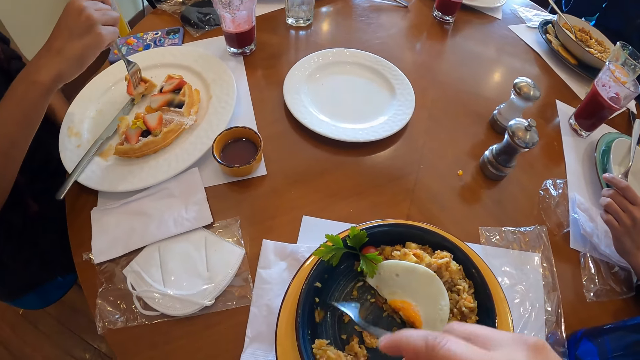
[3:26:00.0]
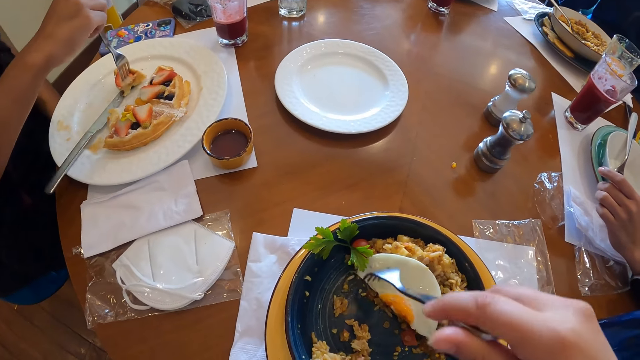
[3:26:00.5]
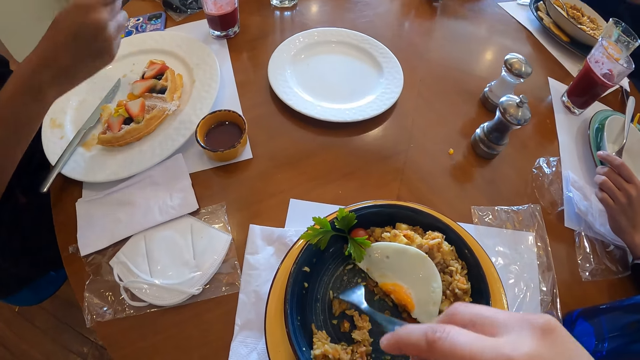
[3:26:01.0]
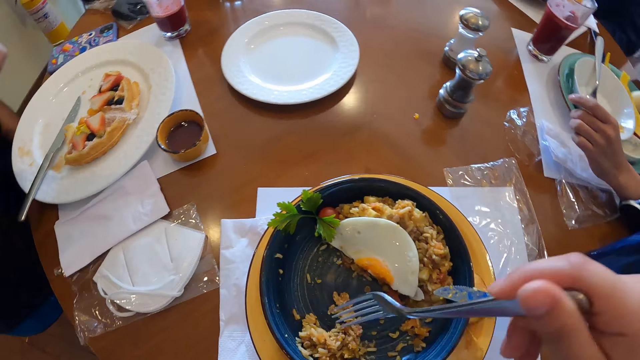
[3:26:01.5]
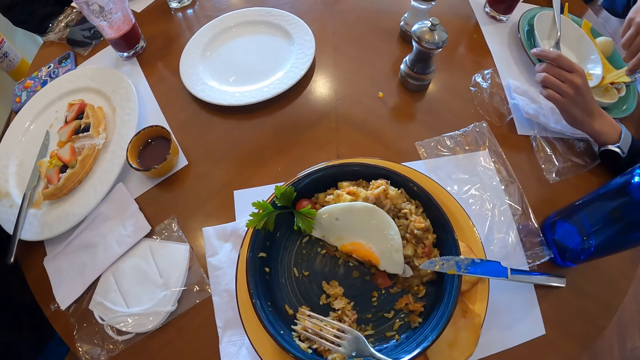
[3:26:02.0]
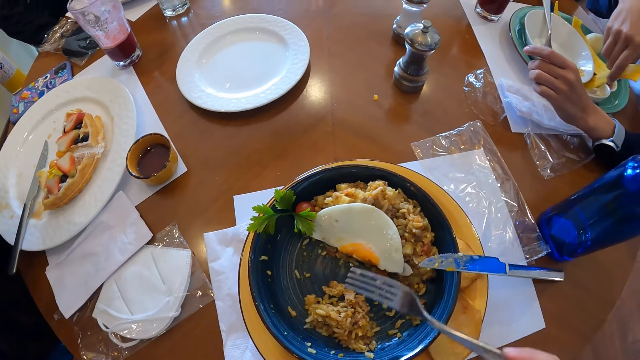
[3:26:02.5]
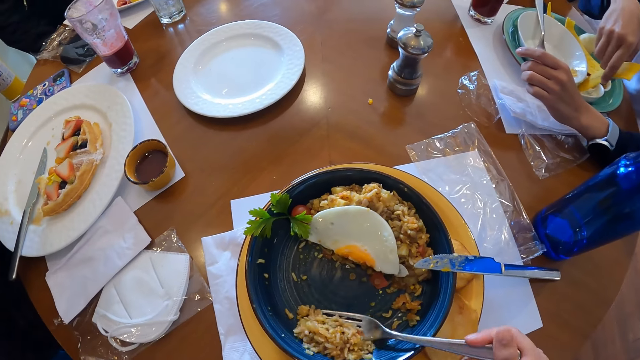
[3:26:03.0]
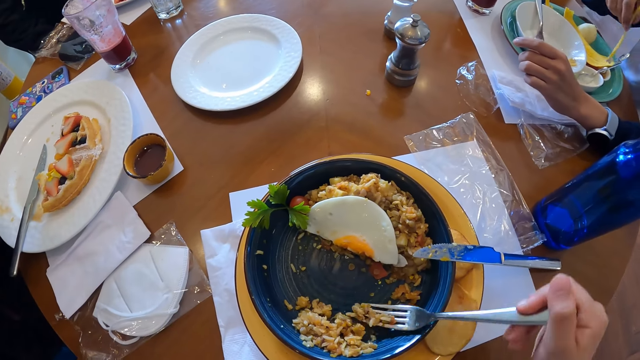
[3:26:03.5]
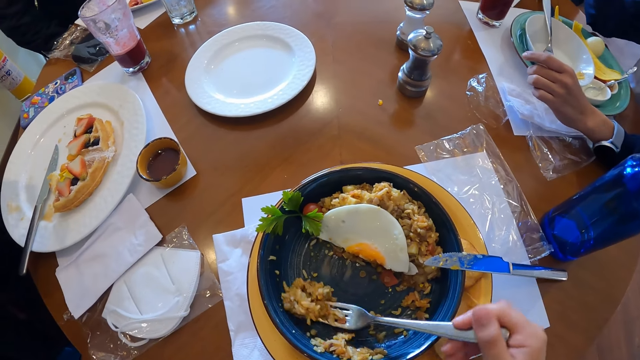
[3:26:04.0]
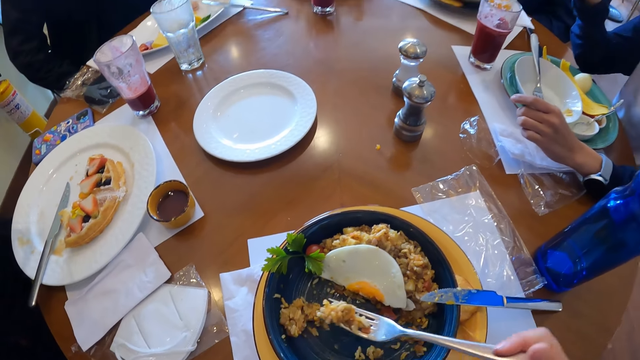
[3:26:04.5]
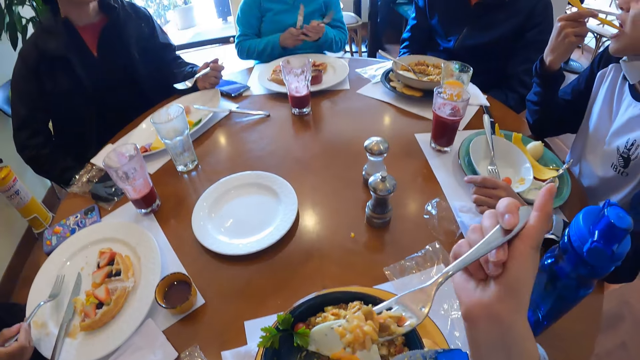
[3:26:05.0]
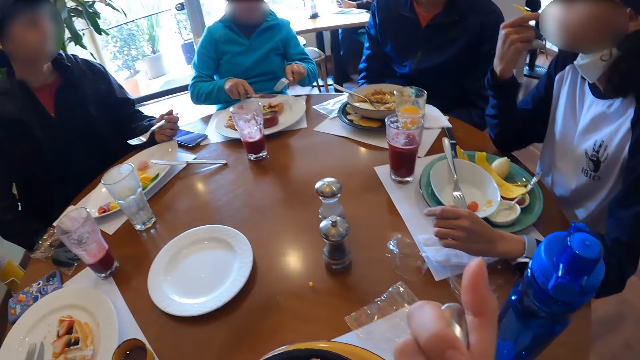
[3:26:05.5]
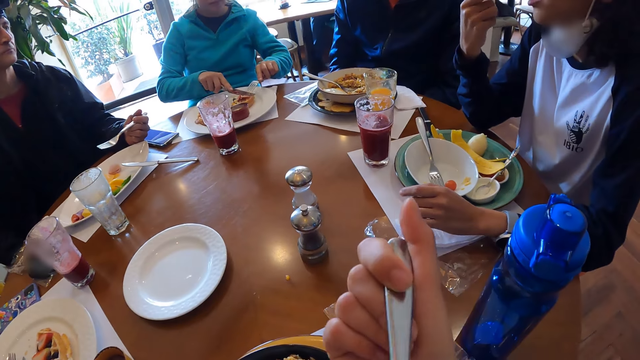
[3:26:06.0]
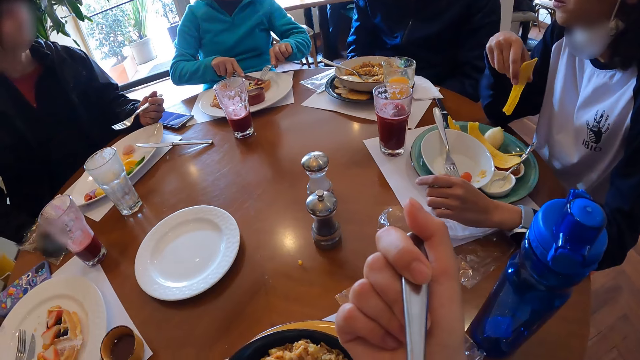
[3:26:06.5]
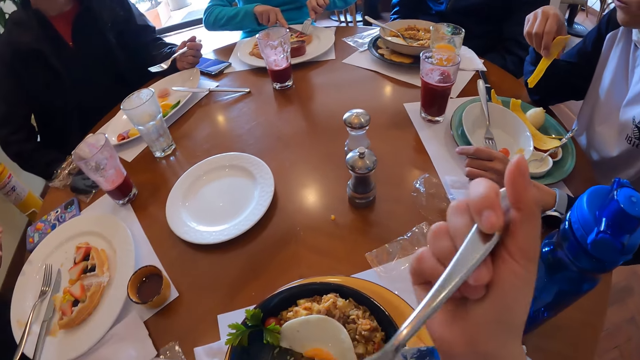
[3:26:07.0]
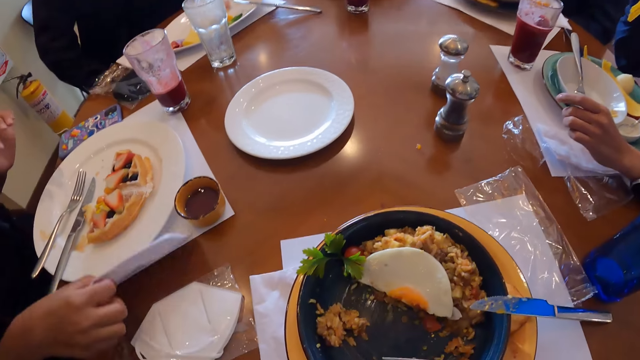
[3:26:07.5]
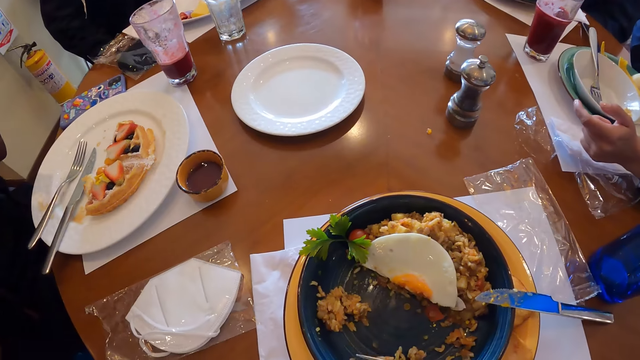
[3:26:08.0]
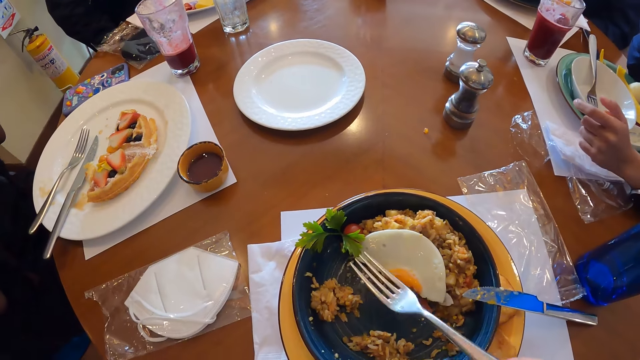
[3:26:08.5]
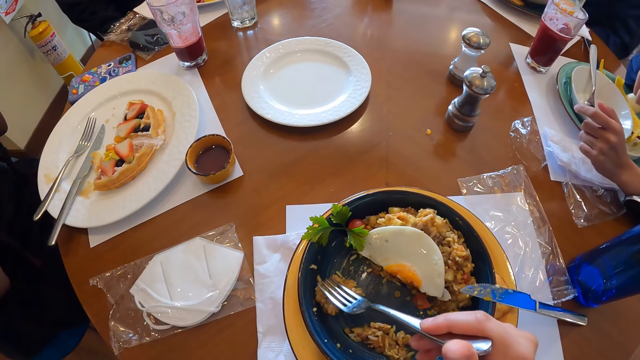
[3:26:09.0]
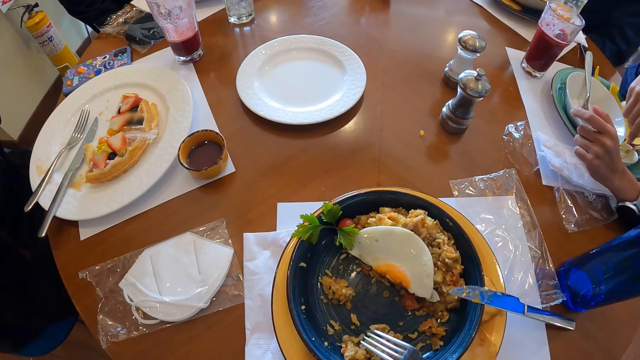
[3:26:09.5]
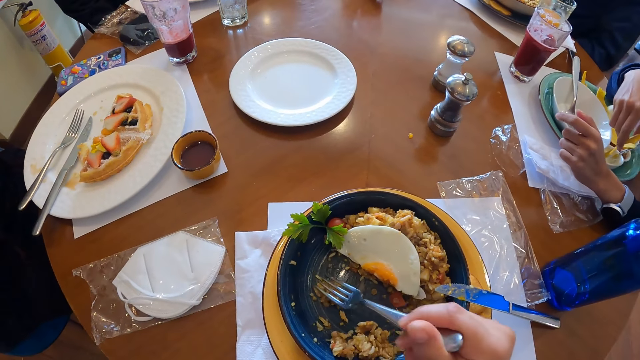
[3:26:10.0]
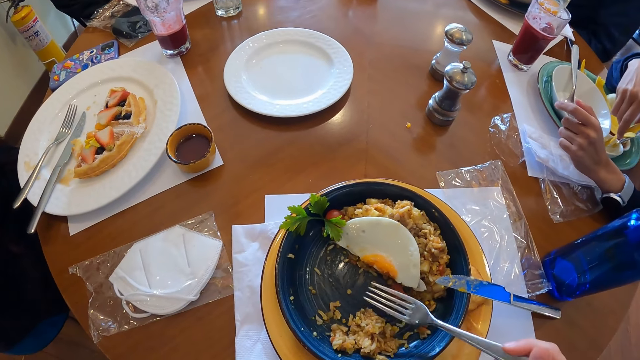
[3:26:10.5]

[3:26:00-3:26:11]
The man inserts the plantain chip in his right hand into the cheese sauce on the table with his right hand. The camera wearer scoops food using the fork spoon. The man eats the plantain chip in his right hand. The woman drops the fork in the plate with her right hand. The camera wearer eats food using the fork spoon. The woman picks up the serviette from the table with her right hand. The man inserts the plantain chip in his right hand into the cheese sauce on the table with his right hand. The camera wearer takes food from the plate with the fork in his right hand.

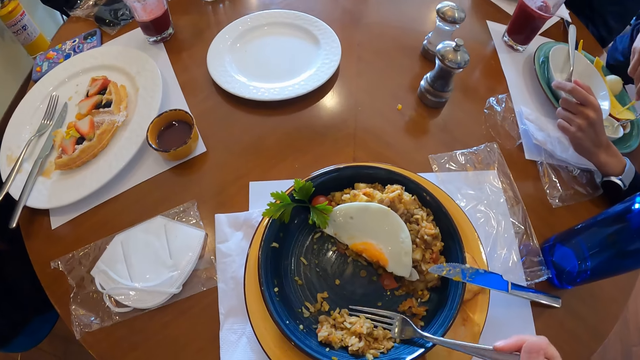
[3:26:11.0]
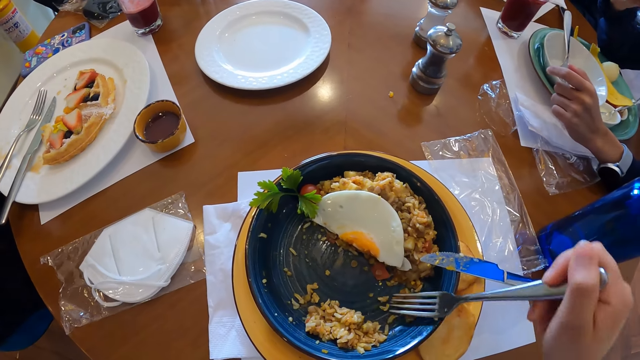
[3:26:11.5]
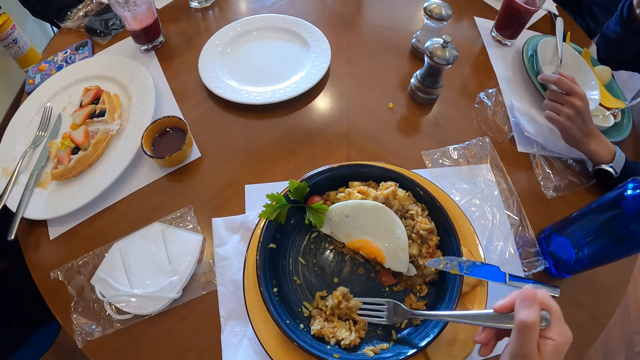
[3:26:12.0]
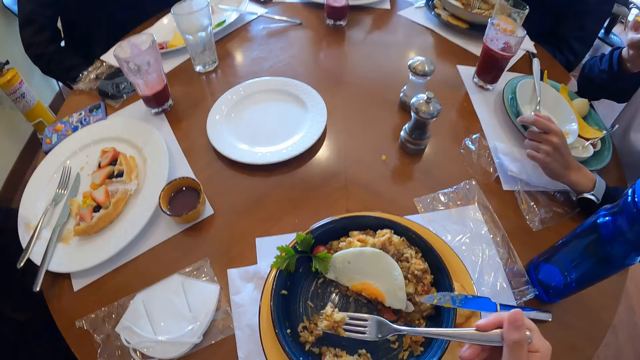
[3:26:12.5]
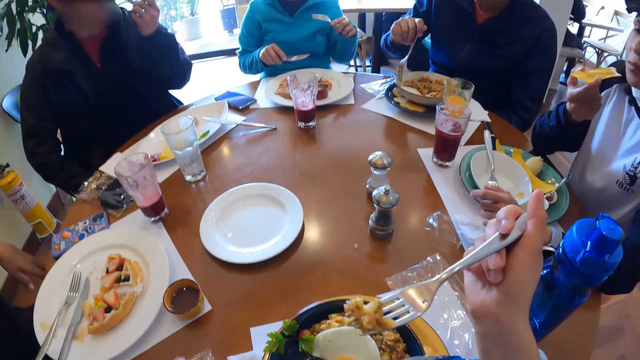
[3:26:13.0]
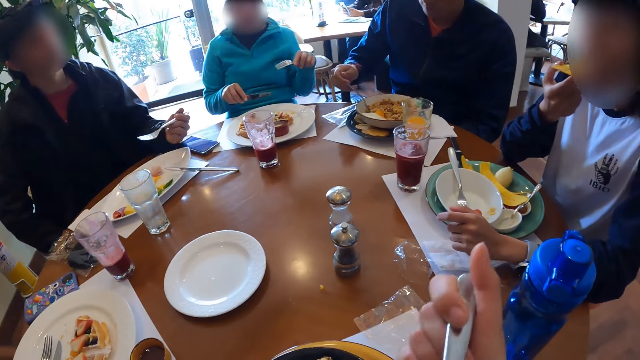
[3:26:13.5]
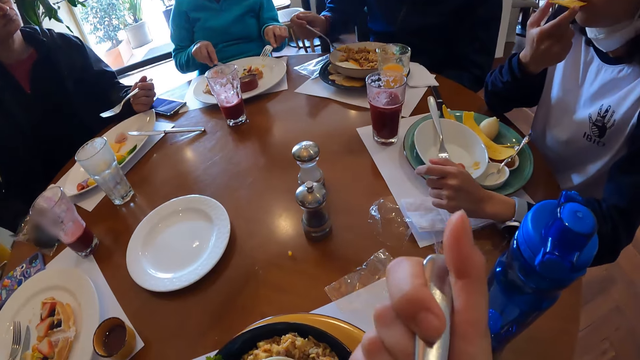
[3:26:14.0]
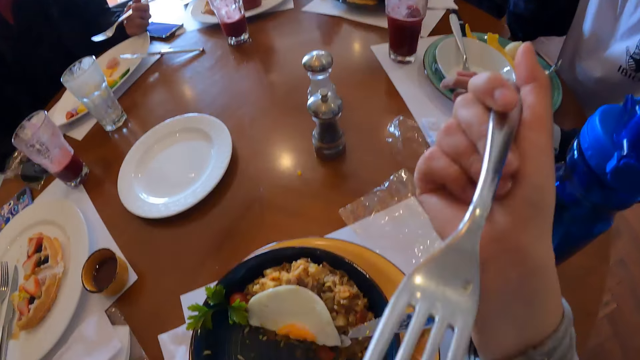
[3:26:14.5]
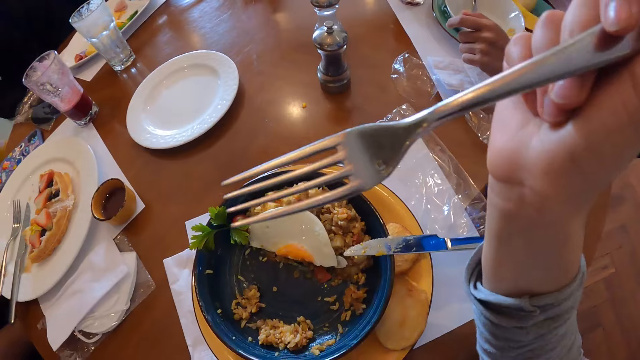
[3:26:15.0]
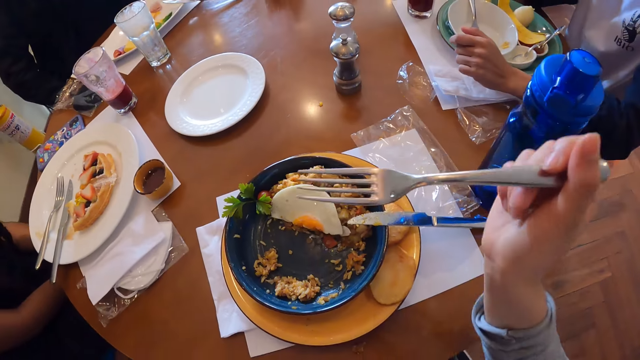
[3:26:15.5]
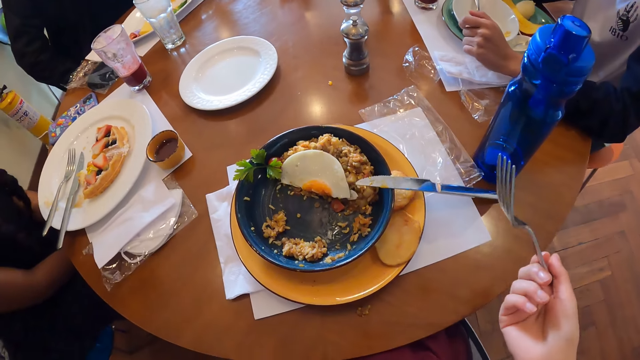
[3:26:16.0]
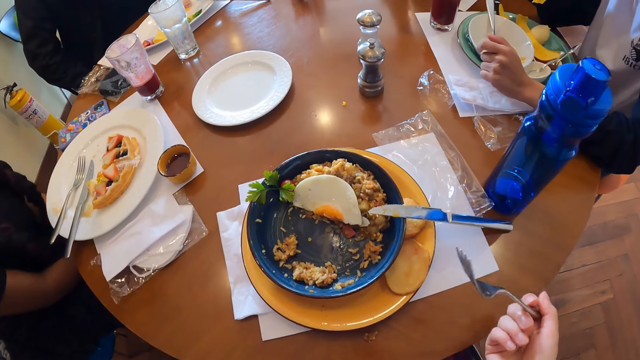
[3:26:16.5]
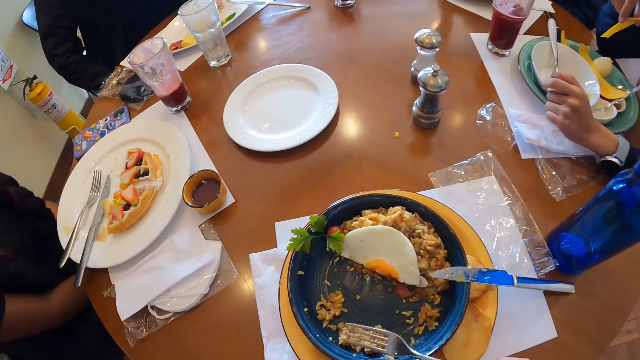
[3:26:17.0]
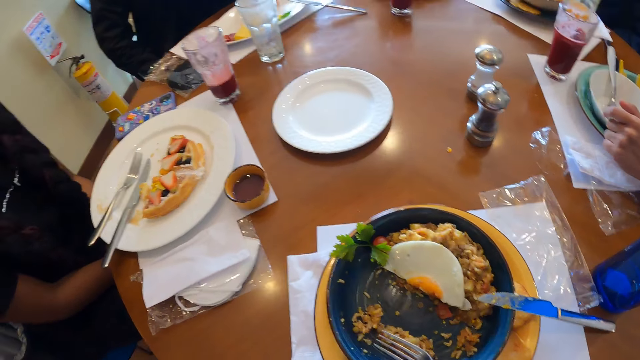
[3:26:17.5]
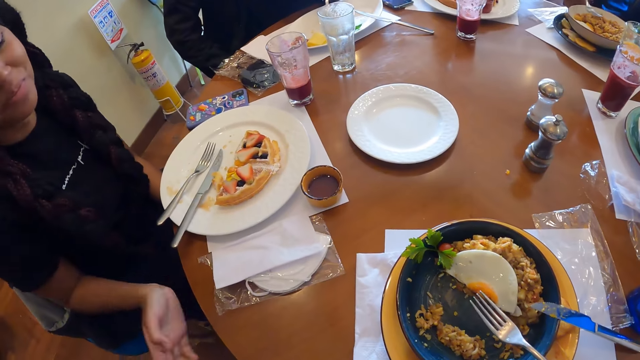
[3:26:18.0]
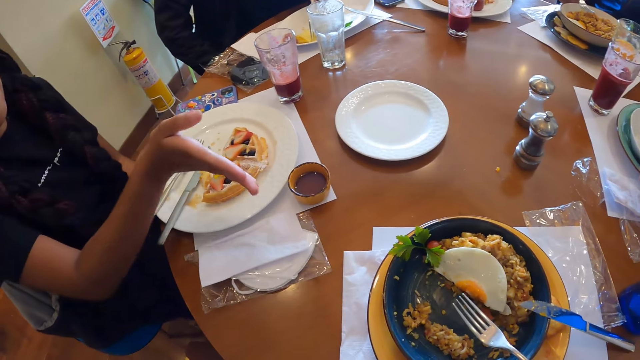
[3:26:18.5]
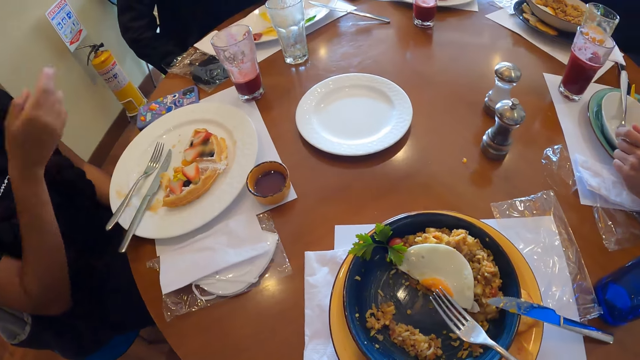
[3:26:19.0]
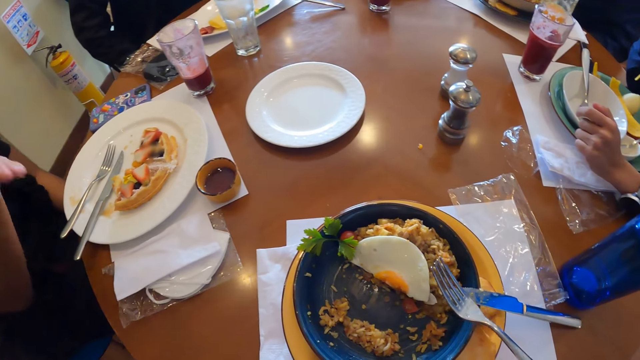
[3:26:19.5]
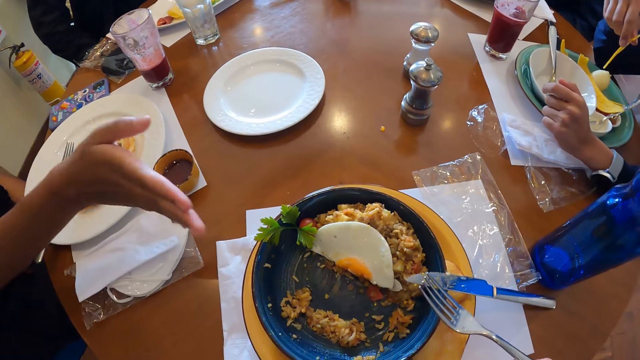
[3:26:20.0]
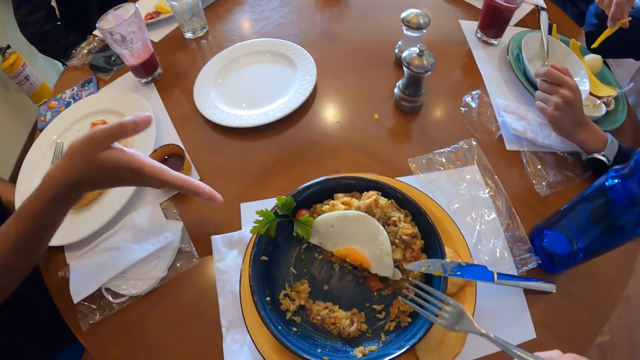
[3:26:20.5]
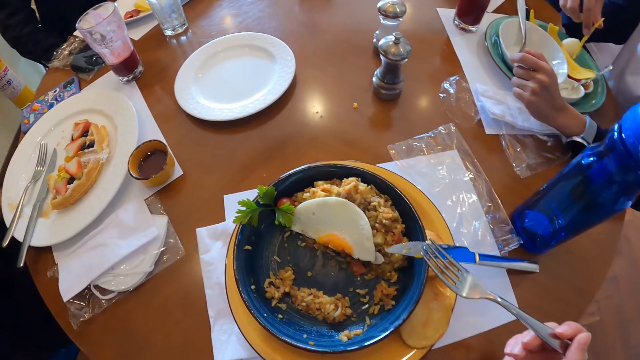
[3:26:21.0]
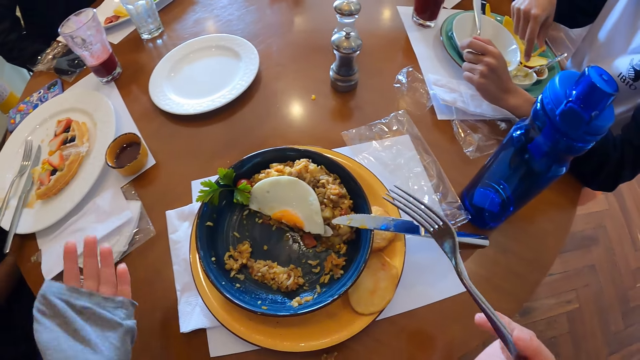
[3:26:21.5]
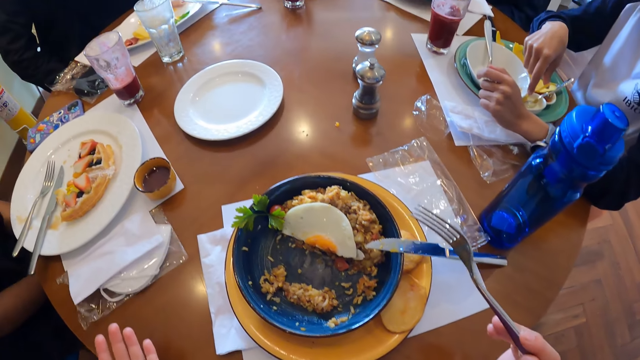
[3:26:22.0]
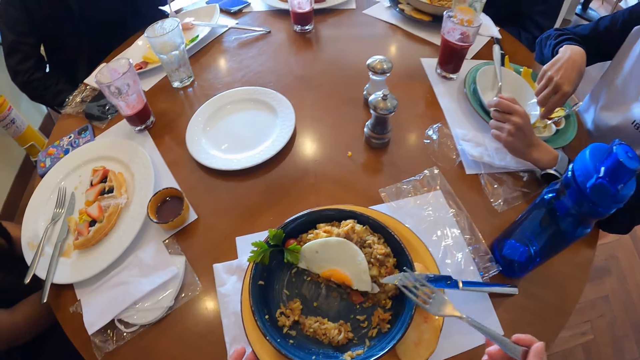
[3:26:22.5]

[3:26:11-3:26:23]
The camera wearer scoops food using the fork spoon. The man eats the plantain chip in his right hand. Another man takes Chinese fried rice from the plate with the fork in his right hand. The camera wearer eats food using the fork spoon. He adjusts the food in the plate with the fork in his right hand. He gathers food using the fork spoon. He interacts with a woman. The woman gestures towards the camera wearer. The first man inserts the plantain chip in his right hand into the cheese sauce on the table with his right hand. The camera wearer adjusts the left hand. He adjusts the plate of food on the table with his left hand.
